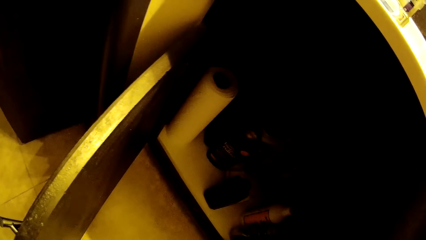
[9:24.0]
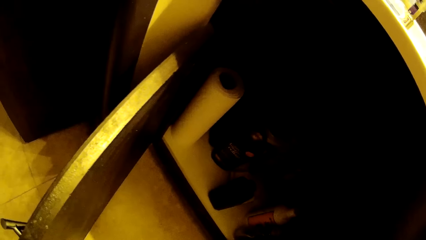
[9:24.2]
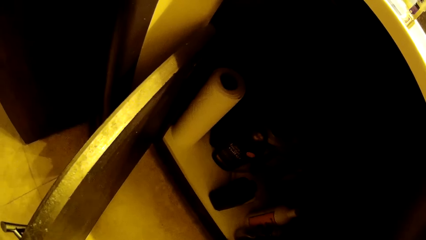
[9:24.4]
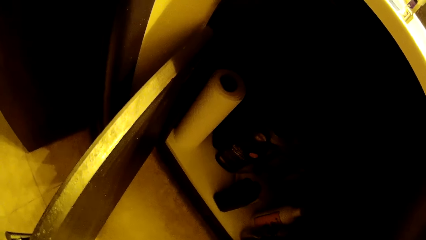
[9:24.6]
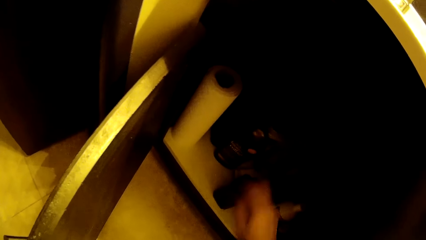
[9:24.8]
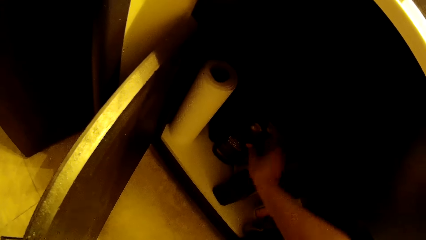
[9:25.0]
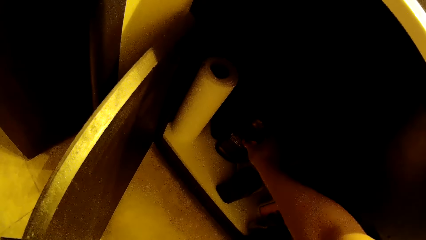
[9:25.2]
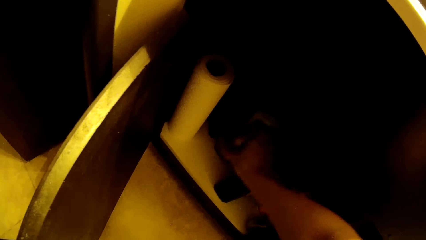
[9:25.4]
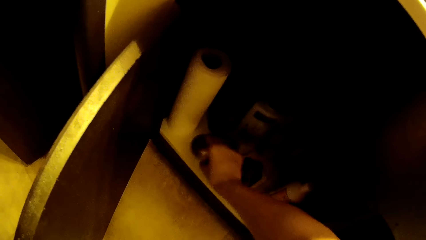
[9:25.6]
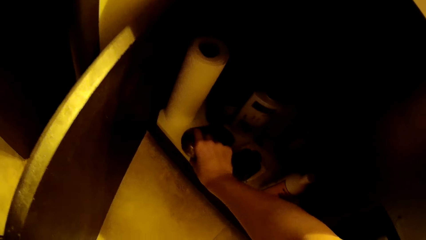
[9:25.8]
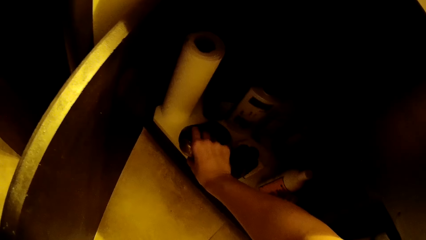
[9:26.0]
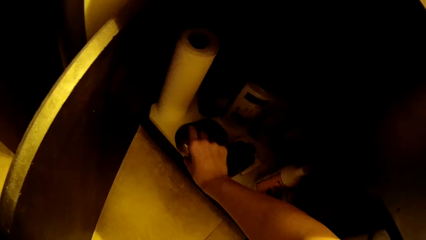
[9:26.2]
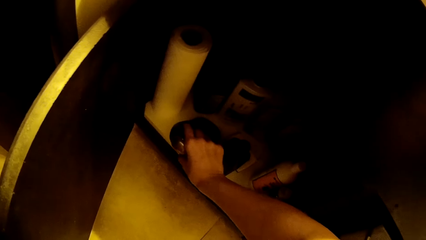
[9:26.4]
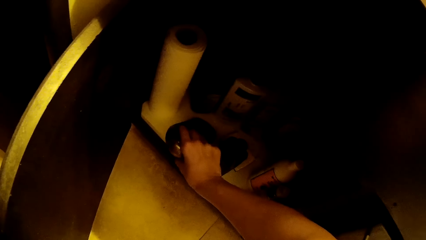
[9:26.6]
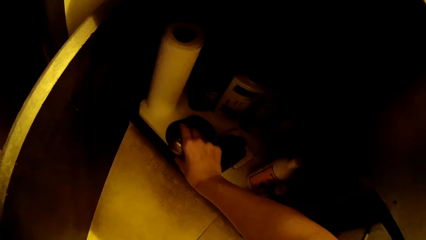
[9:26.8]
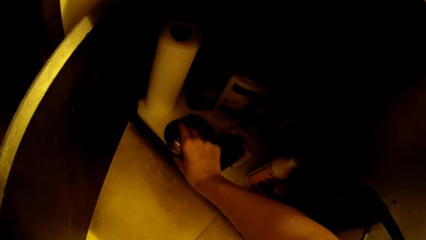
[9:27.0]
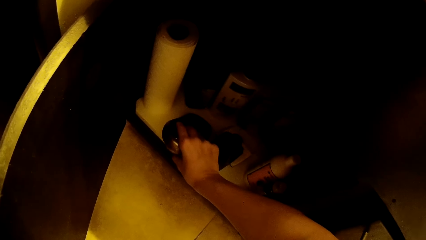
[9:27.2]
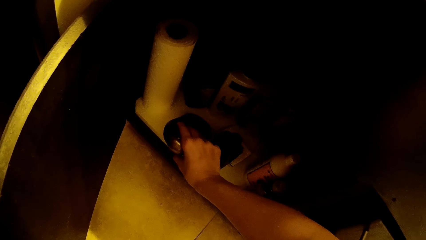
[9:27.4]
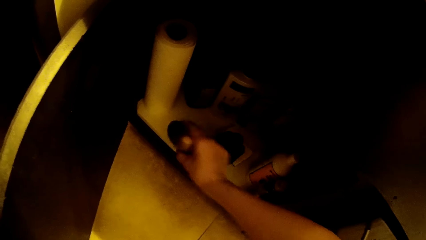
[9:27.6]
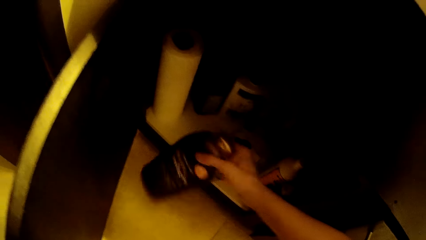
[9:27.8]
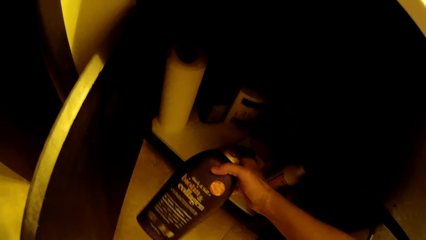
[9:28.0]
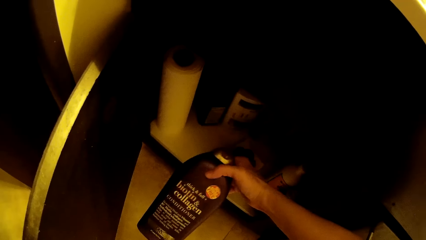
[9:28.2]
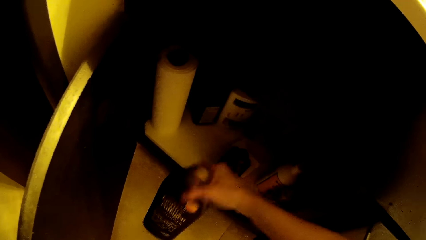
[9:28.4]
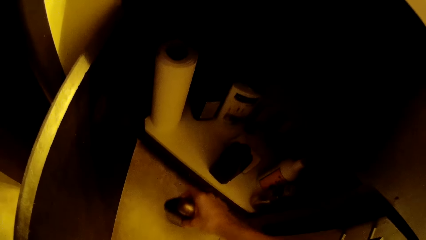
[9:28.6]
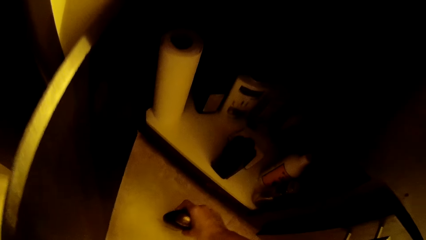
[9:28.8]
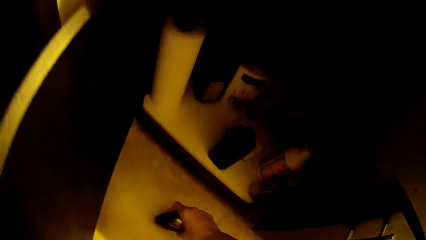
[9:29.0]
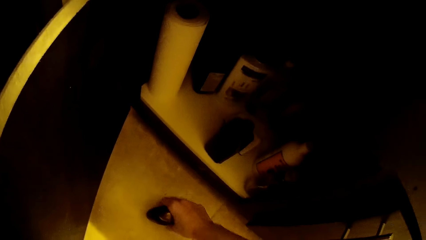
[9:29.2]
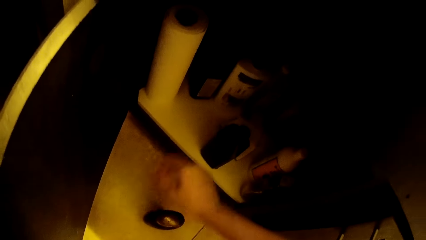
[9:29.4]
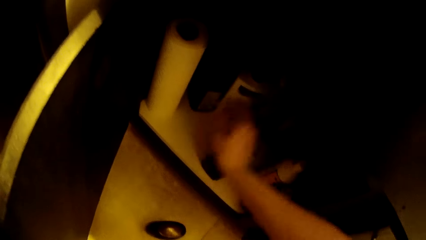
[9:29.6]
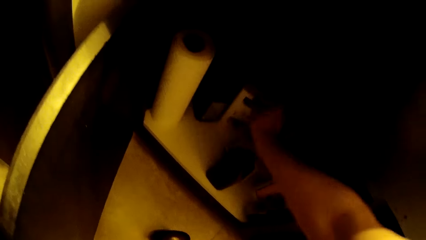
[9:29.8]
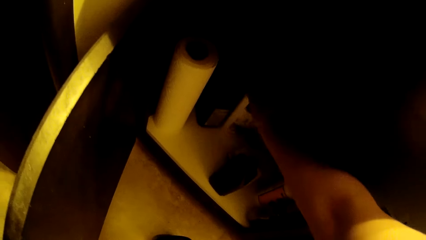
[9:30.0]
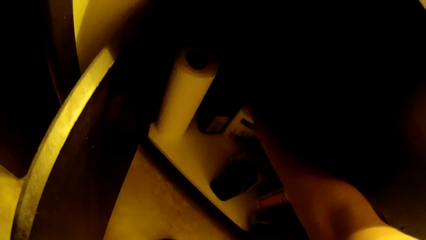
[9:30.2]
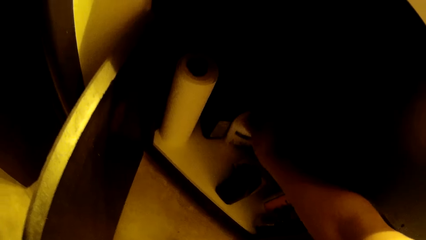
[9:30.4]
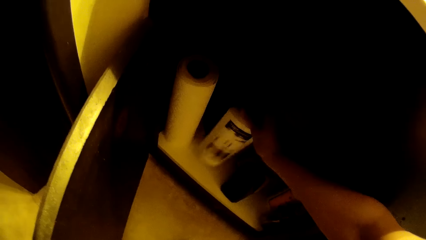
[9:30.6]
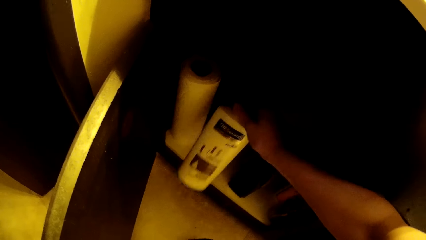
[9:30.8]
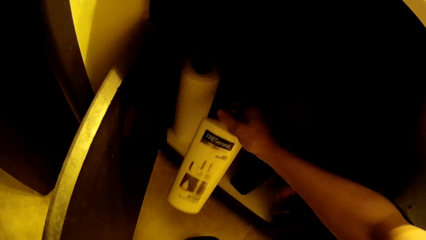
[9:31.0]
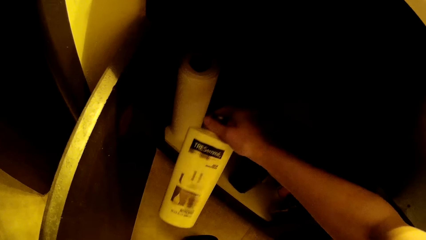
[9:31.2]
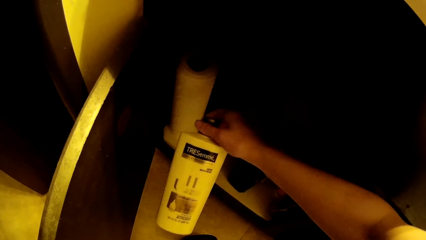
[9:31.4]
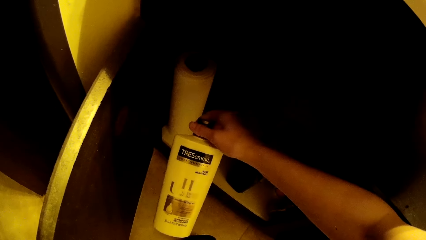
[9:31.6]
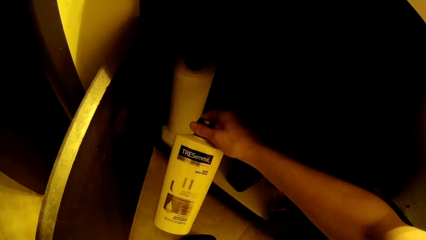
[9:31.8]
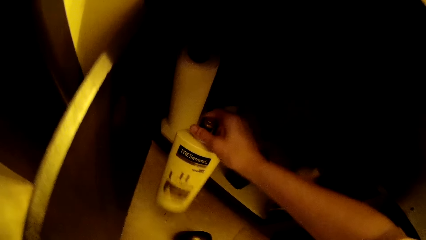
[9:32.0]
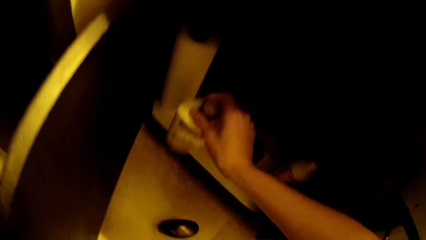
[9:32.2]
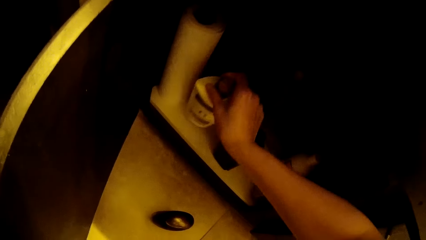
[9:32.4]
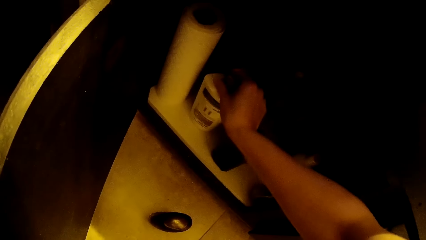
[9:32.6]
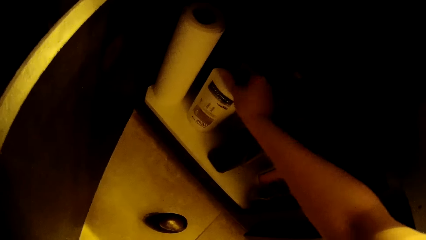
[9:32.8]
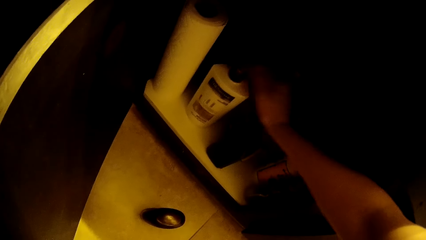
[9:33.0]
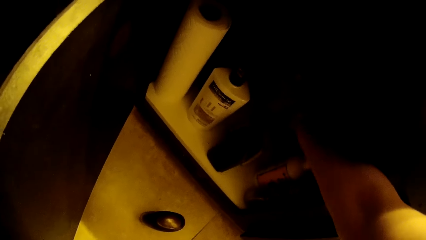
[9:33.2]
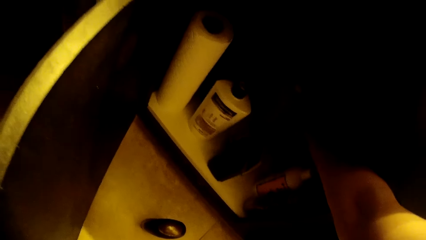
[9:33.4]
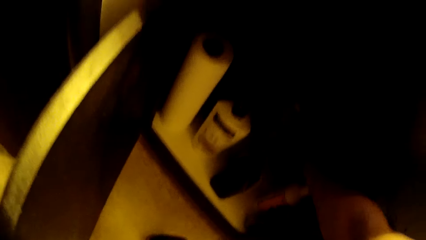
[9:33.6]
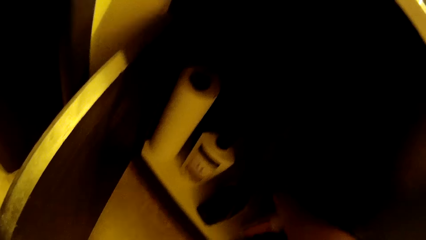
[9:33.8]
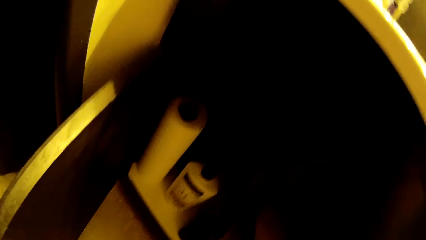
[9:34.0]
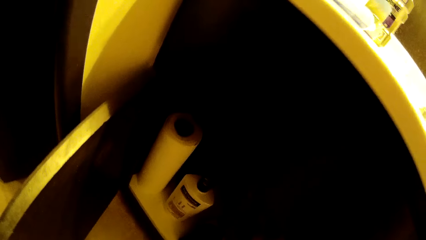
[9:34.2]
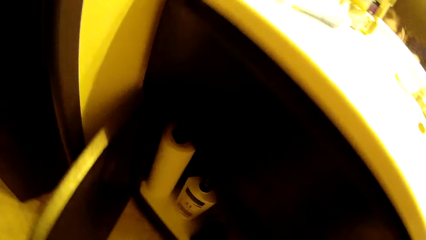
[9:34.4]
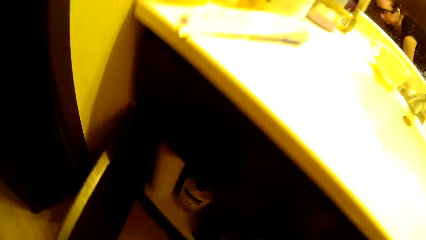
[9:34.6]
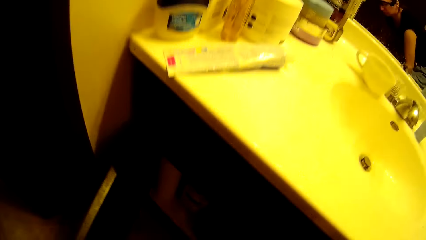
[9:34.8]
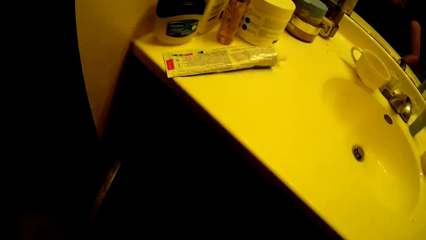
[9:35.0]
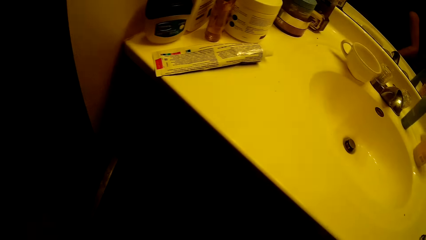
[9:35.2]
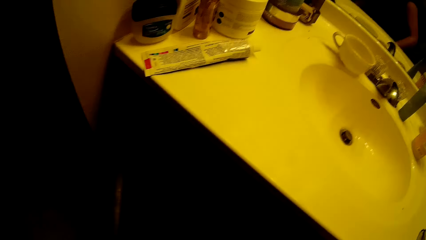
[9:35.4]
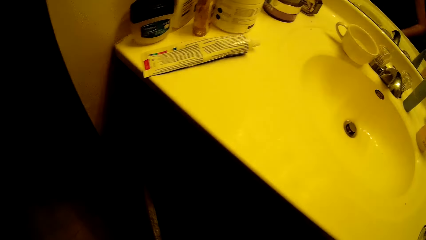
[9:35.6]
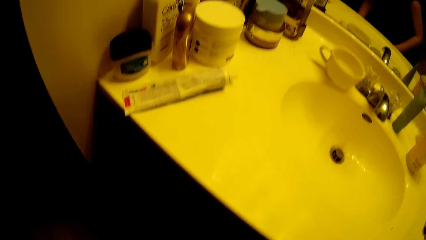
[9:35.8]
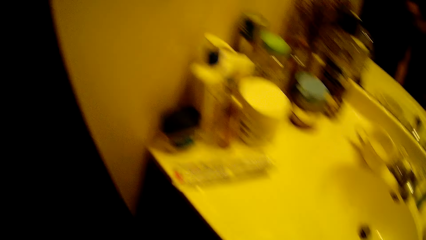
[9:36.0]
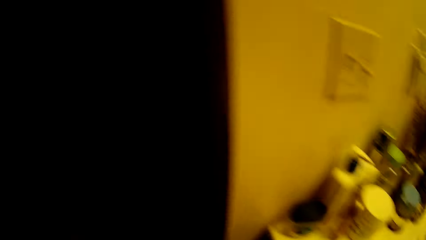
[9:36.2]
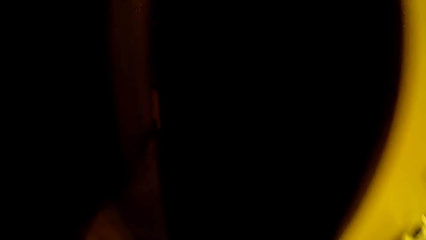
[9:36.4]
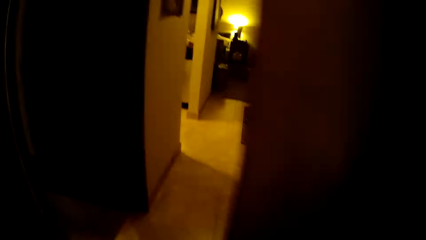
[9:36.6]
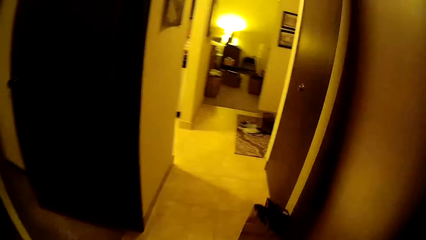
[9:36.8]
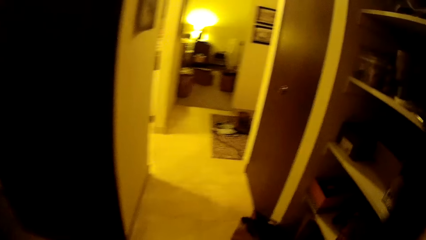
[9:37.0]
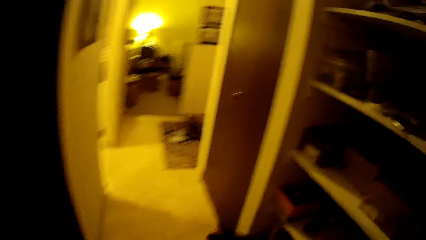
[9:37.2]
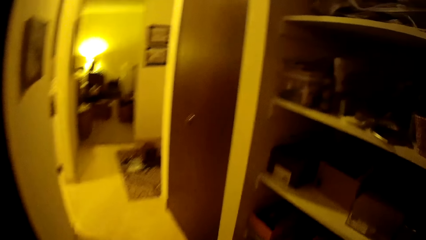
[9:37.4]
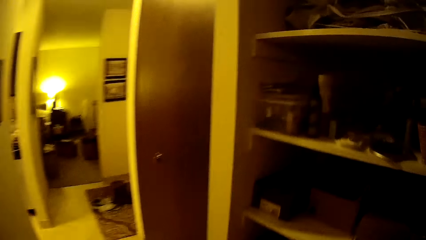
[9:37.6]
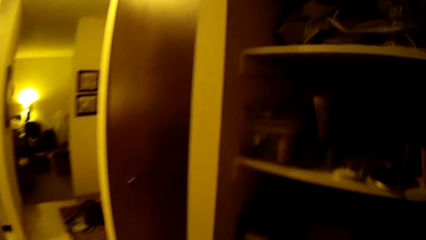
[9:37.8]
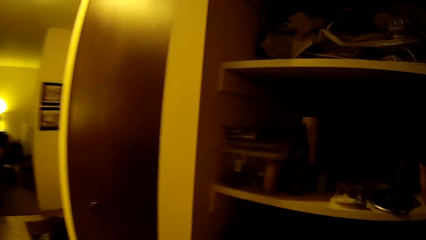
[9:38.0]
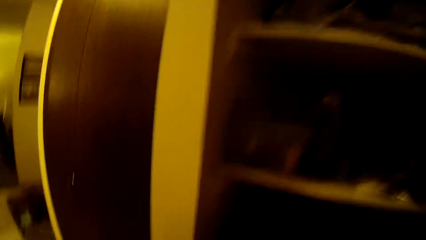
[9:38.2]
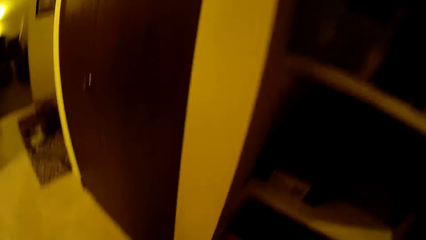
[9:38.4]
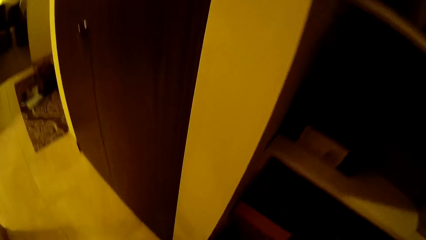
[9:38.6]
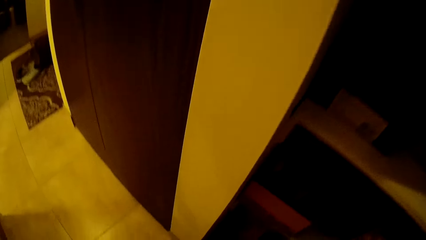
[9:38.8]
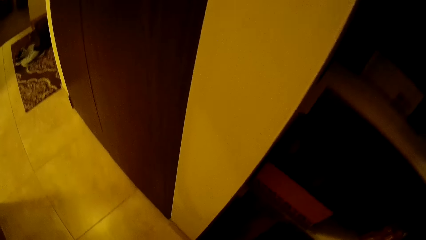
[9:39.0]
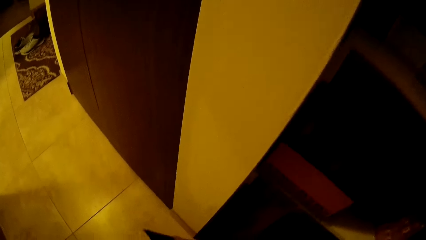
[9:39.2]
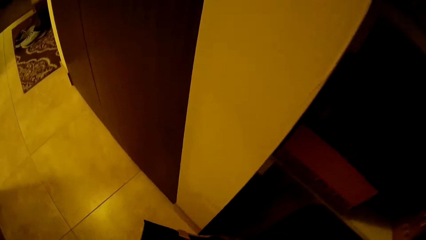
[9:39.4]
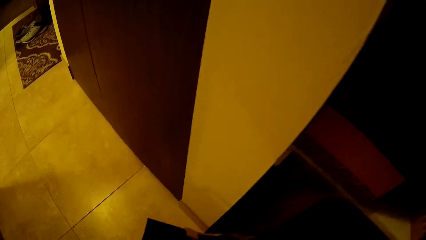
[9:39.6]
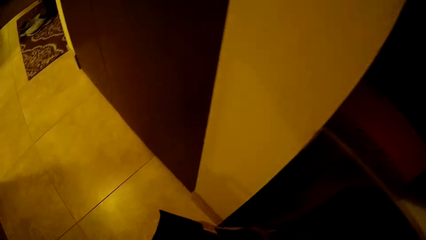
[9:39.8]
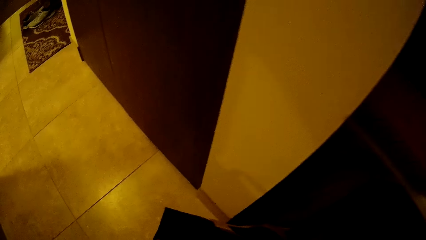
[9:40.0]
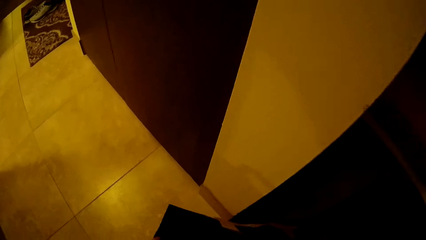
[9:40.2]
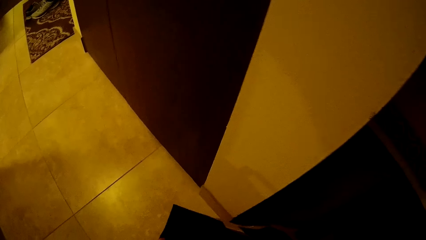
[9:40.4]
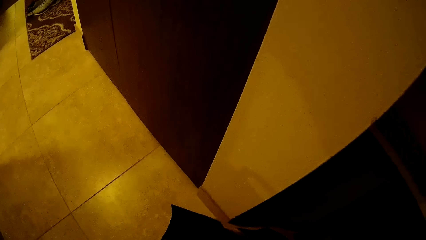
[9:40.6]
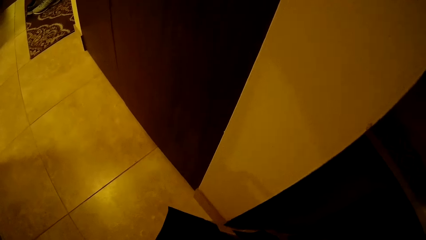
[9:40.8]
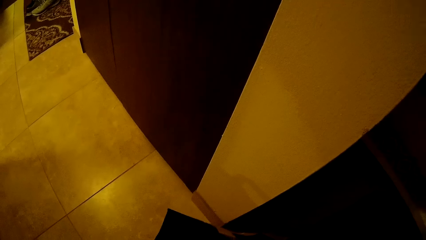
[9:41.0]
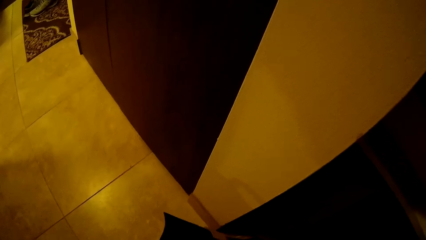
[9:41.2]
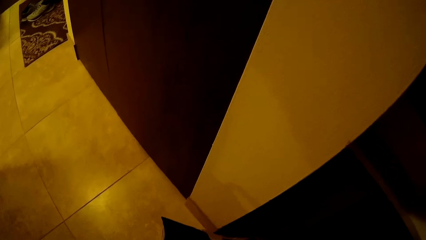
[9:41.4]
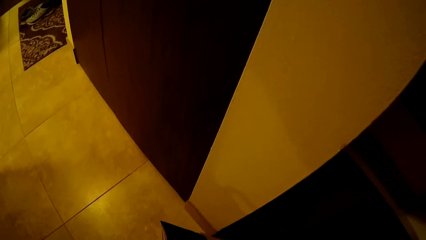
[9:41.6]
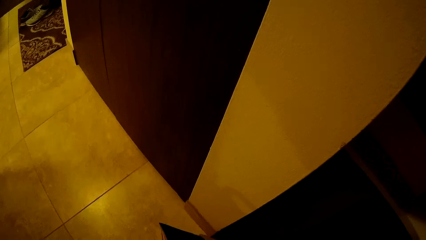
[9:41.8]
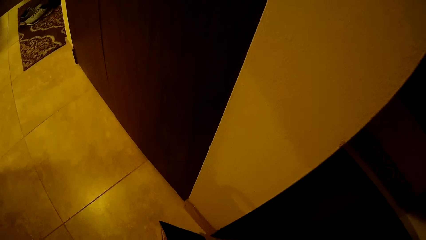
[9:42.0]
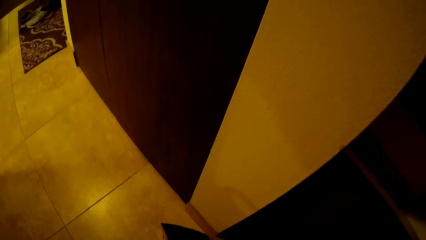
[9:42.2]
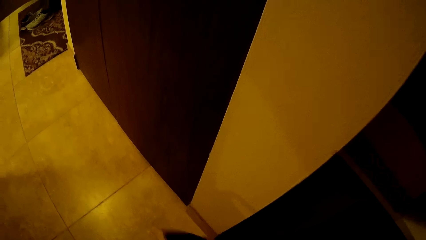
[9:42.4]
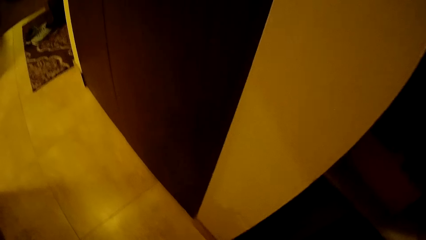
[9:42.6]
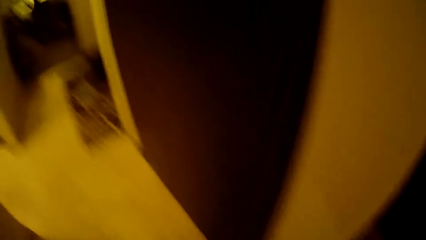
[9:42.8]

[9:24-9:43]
The camera wearer picks up the Biotin & Collagen Balsam in the cabinet. She puts the Biotin & Collagen Balsam on the floor. She picks up the Tresemme in the cabinet. She holds the Tresemme with her right hand. She puts the Tresemme in the cabinet. She stands on the floor. She closes the cabinet door. She walks out of the toilet facility. She picks up a cloth in the bag from the floor.
